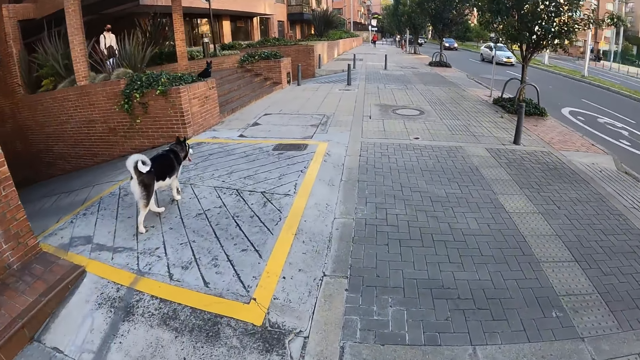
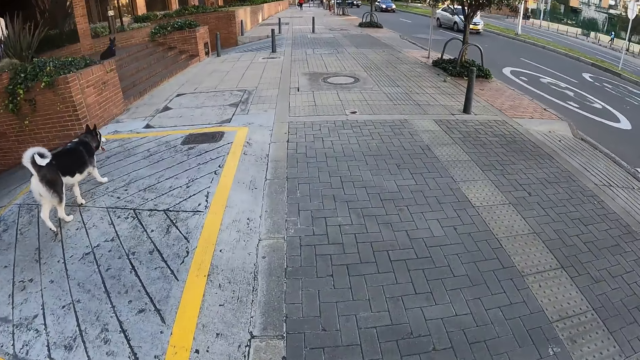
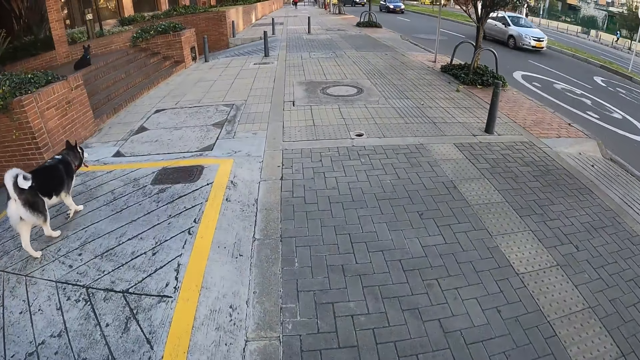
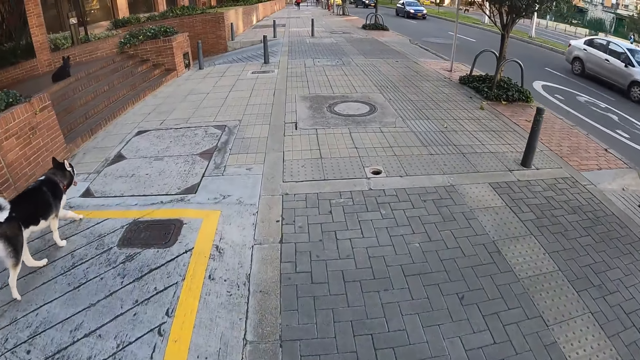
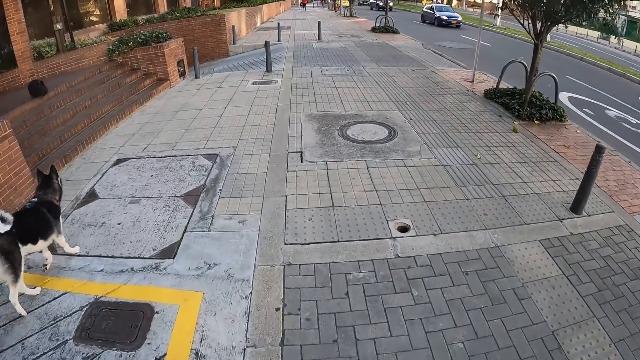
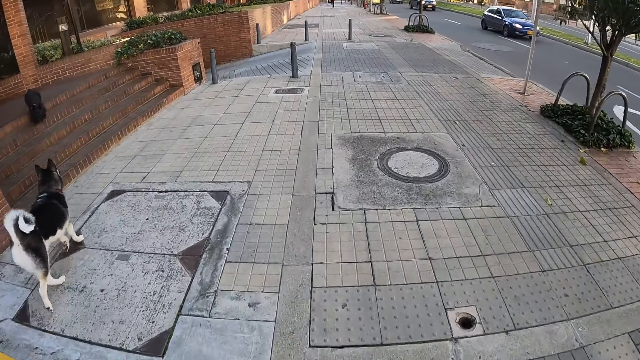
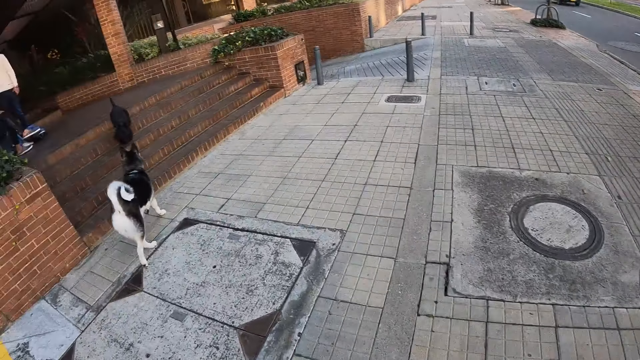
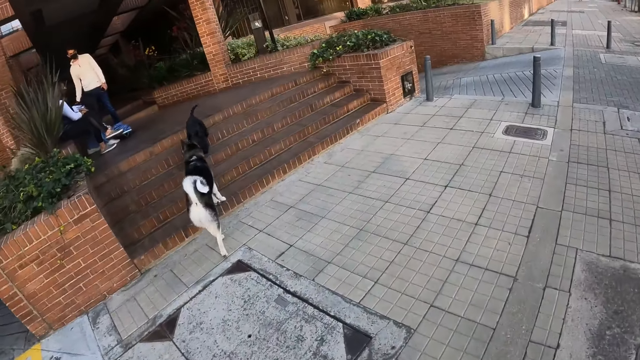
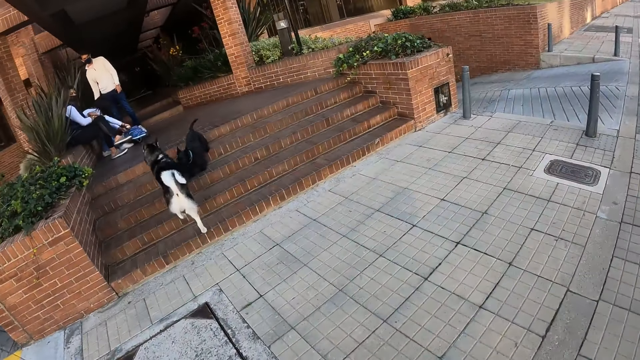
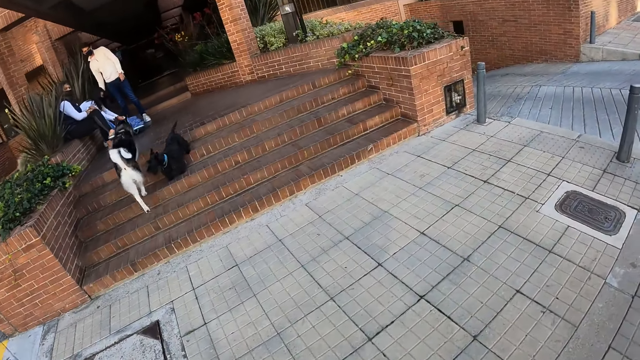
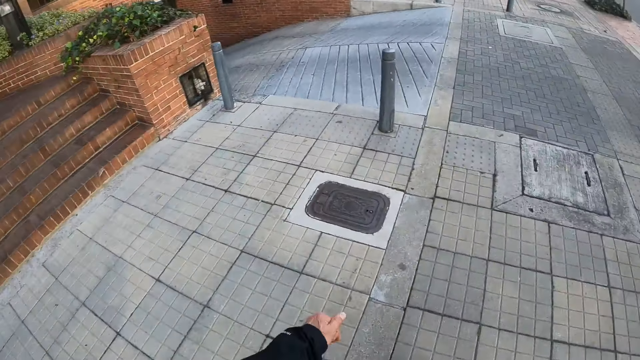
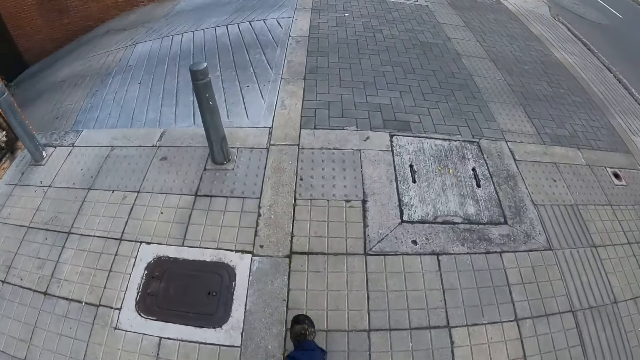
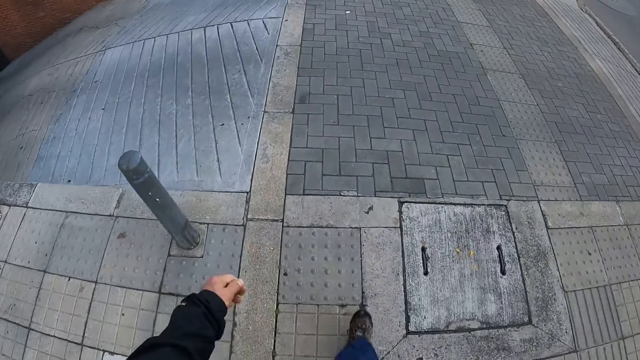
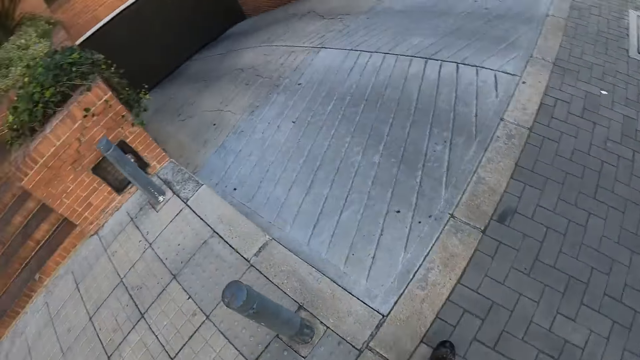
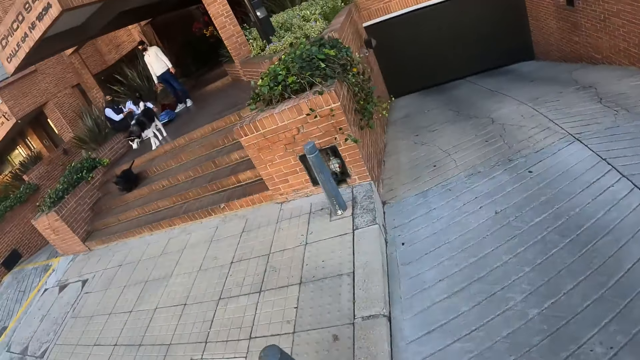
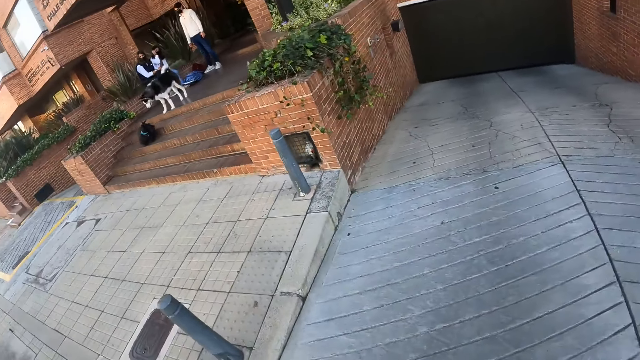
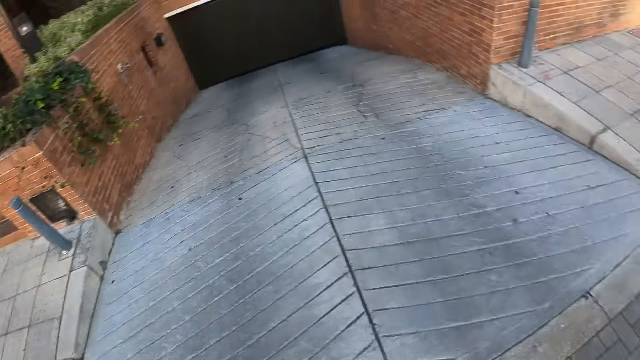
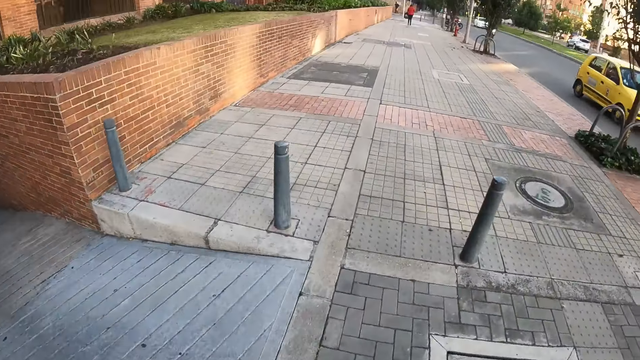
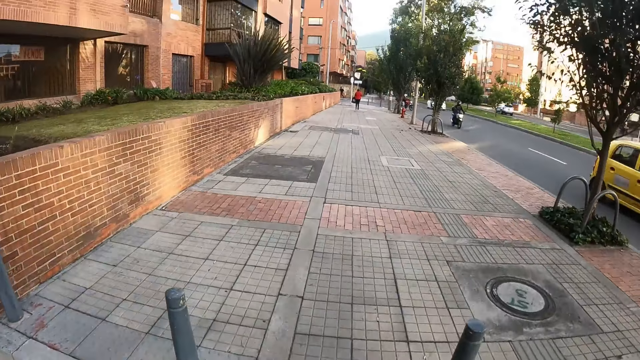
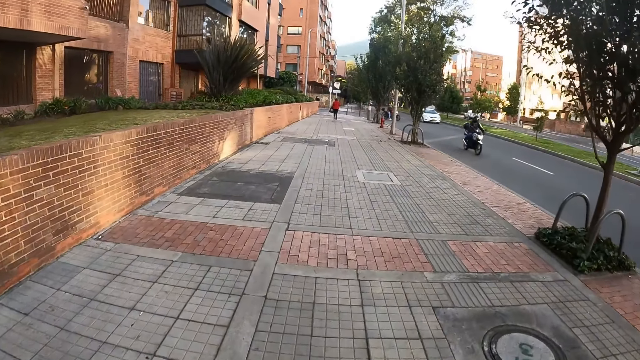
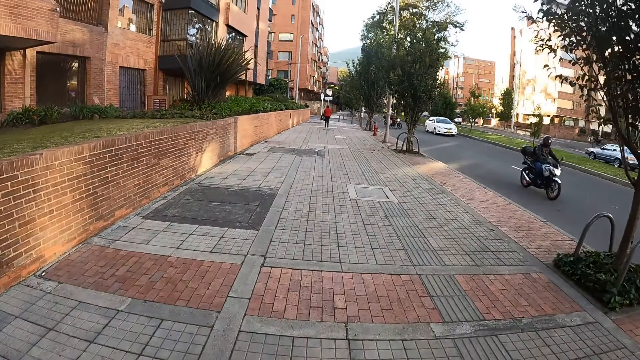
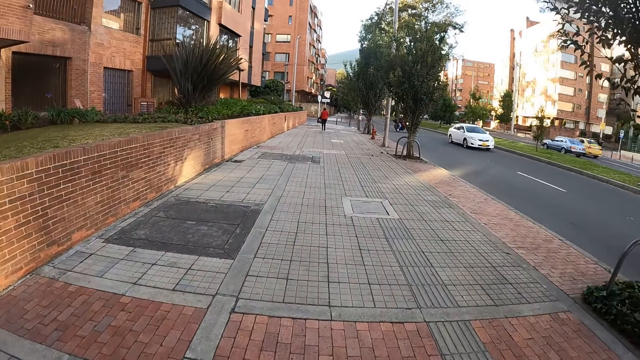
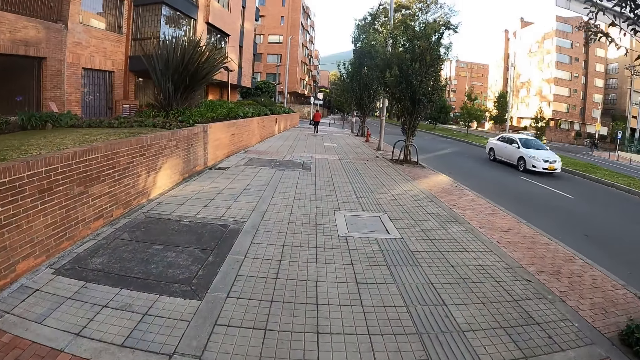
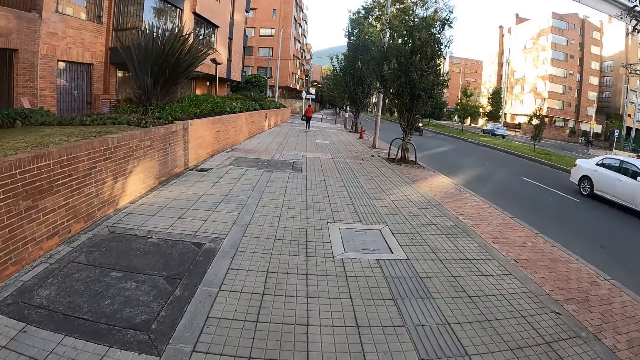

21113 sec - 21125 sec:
The dog climbs a set of stairs. The dog interacts with another dog on the set of stairs. The camera wearer turns back to the first dog. They look around and walk.

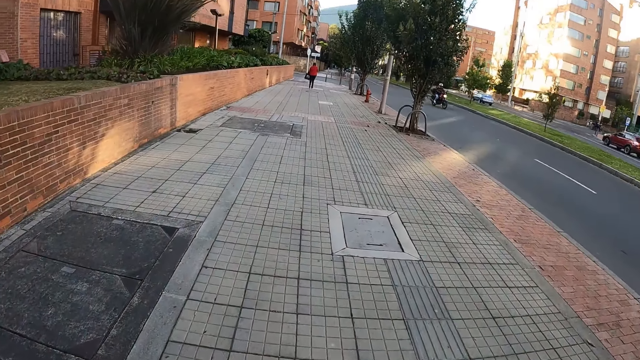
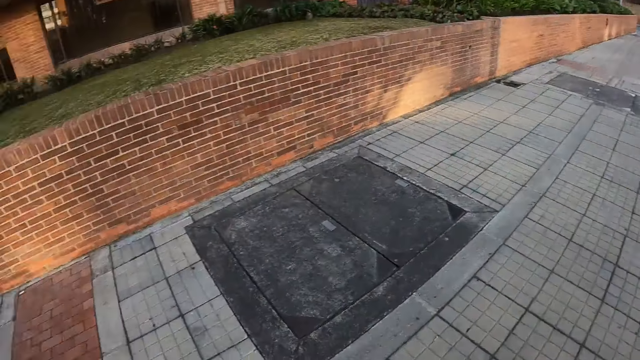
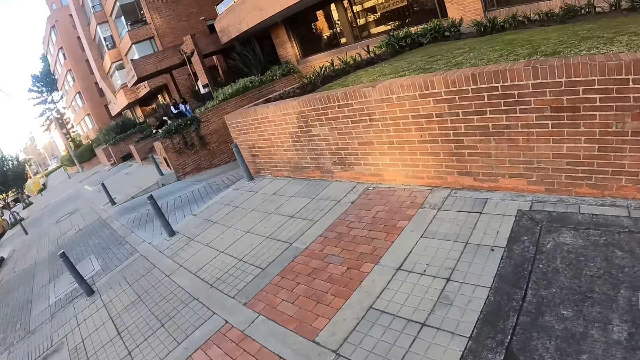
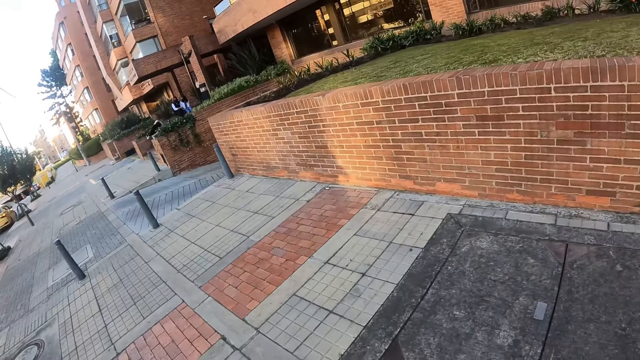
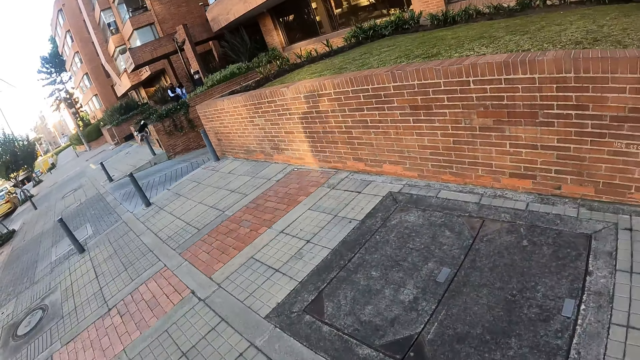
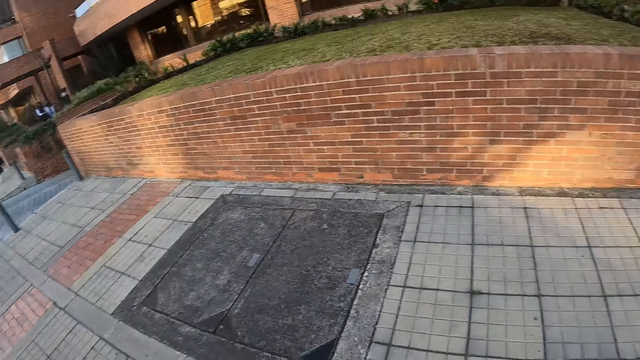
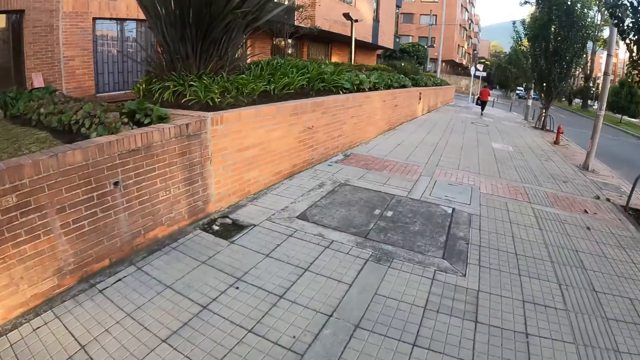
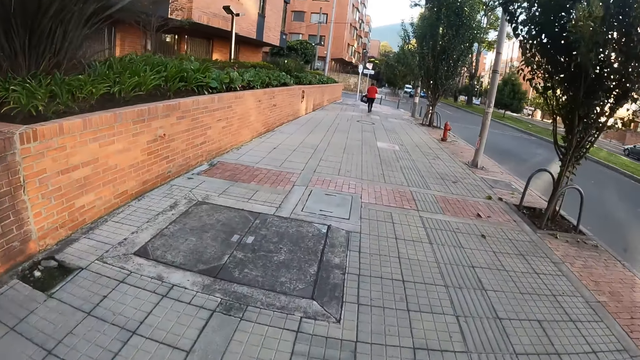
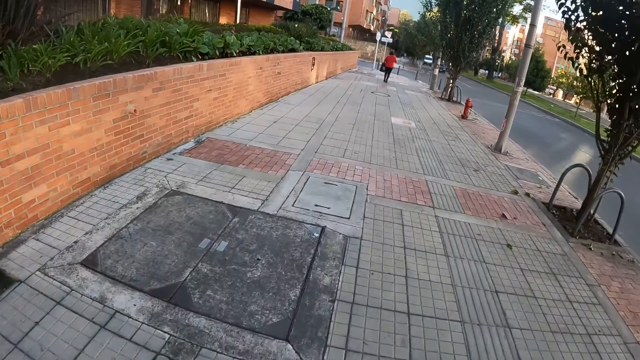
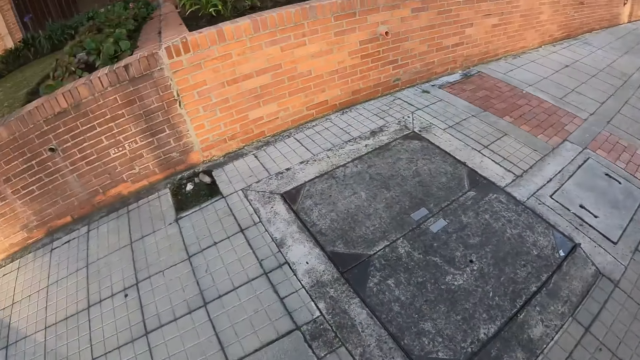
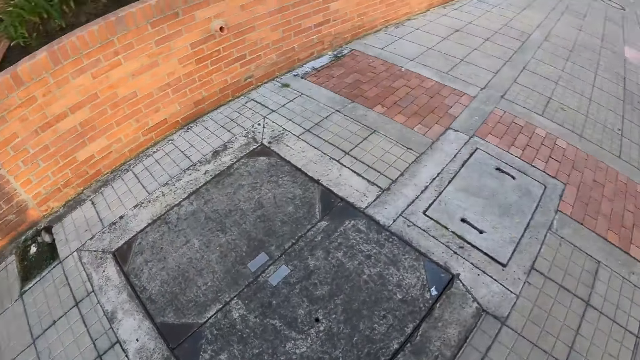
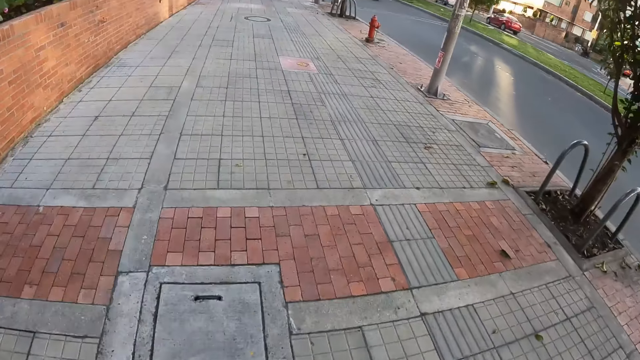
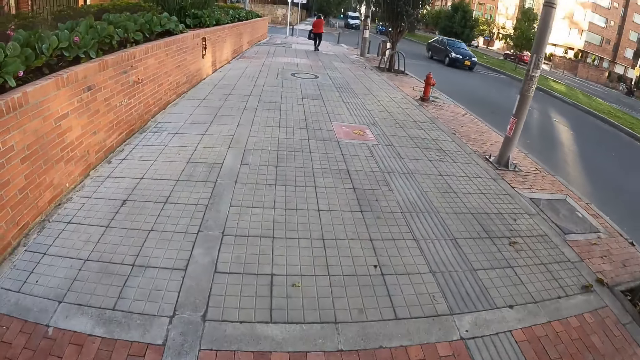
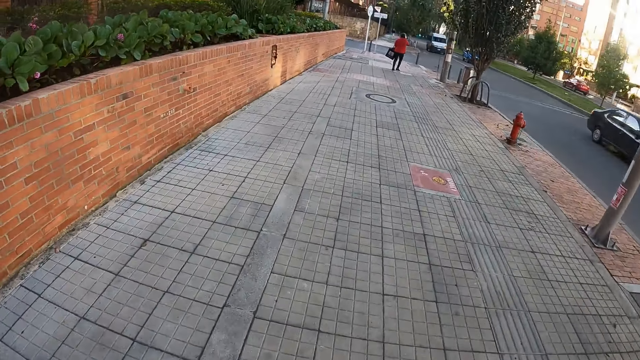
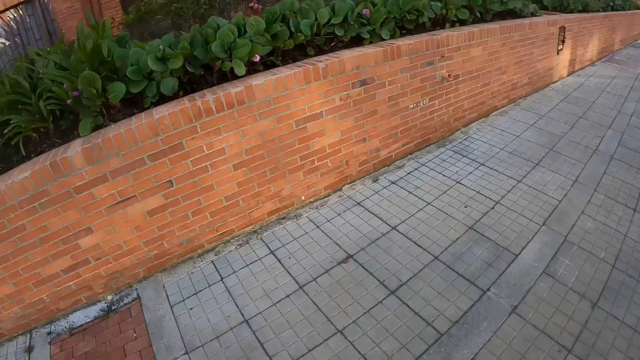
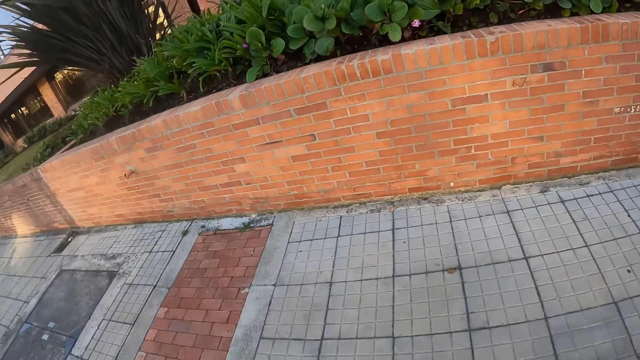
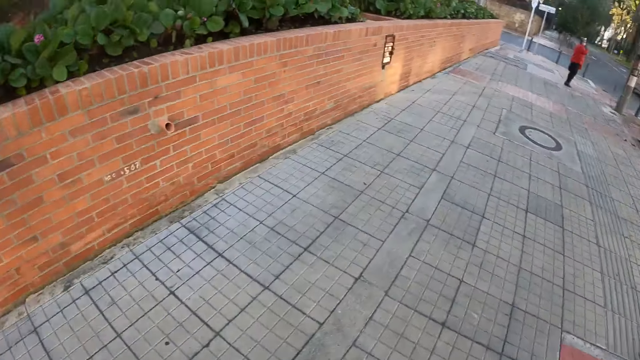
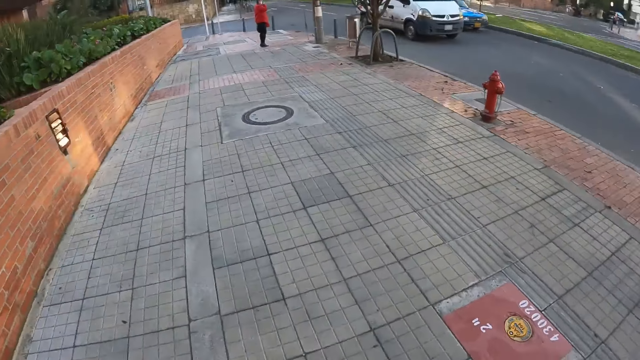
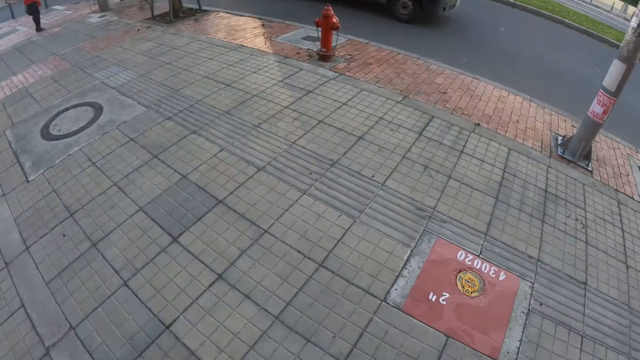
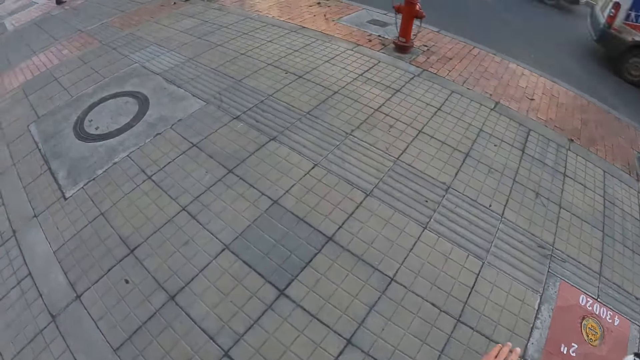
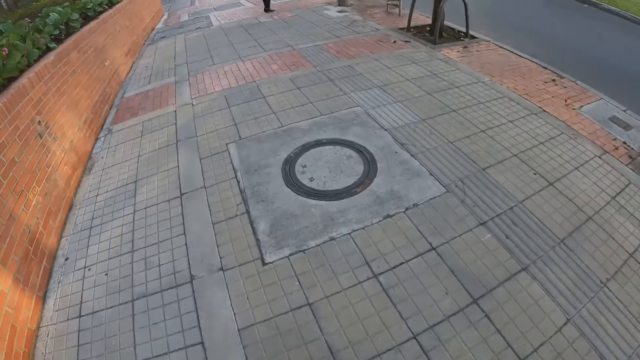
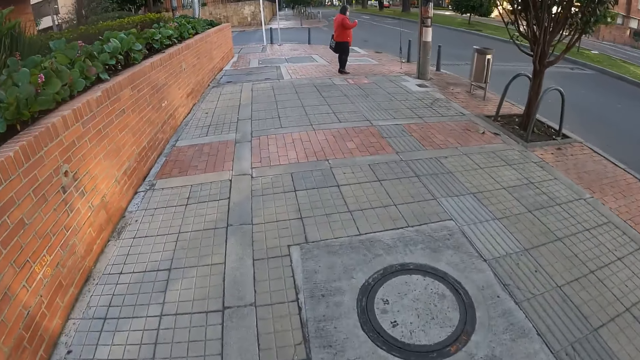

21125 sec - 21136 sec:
The camera wearer looks around. The dog runs up to the camera wearer. The camera wearer walks.
